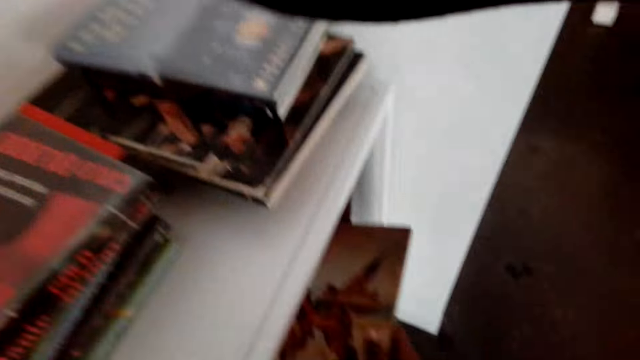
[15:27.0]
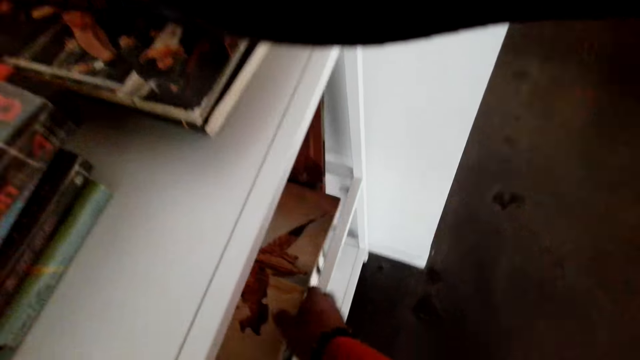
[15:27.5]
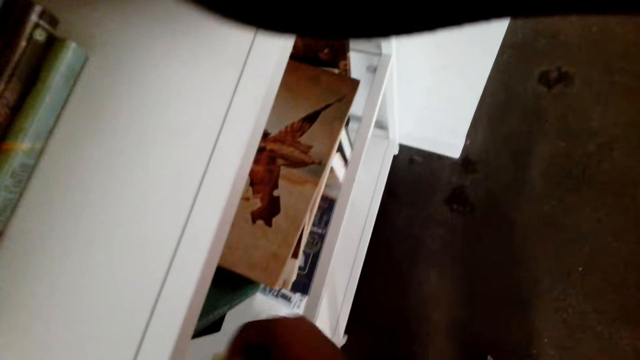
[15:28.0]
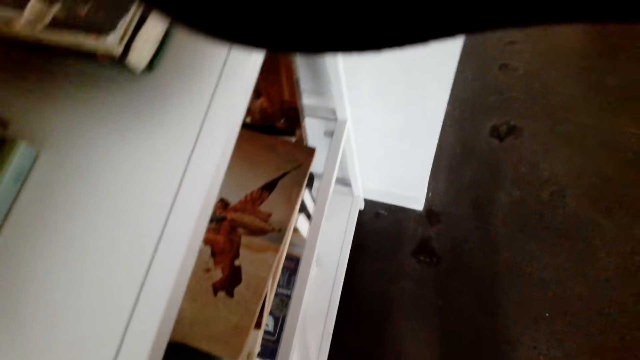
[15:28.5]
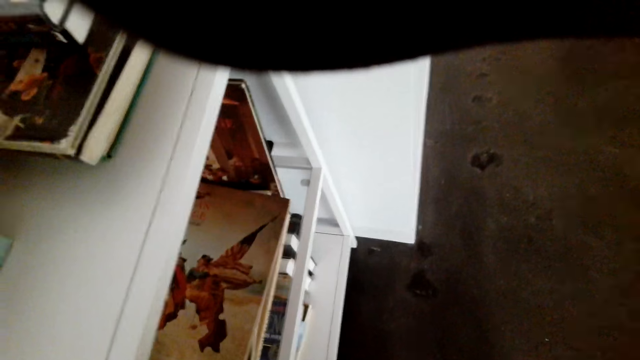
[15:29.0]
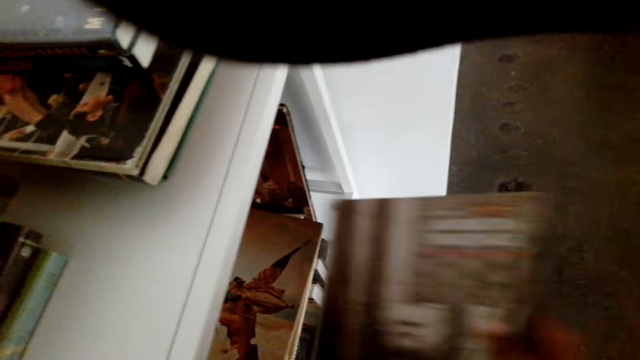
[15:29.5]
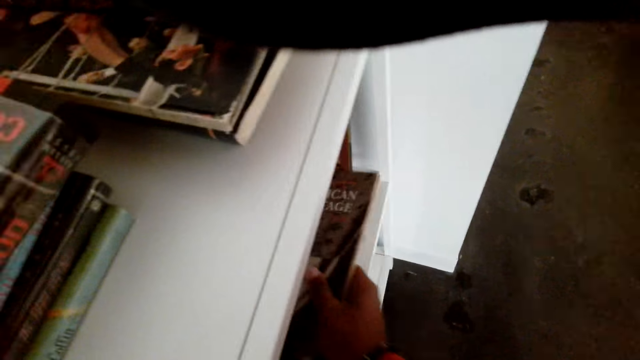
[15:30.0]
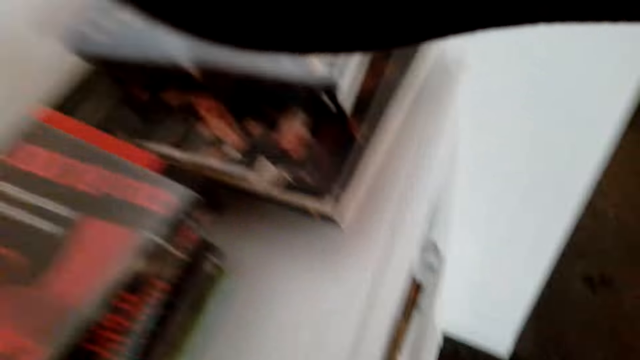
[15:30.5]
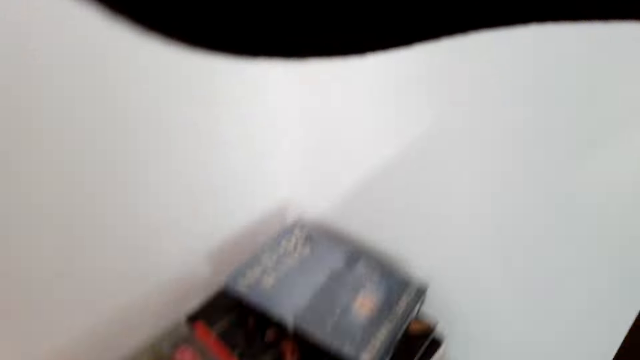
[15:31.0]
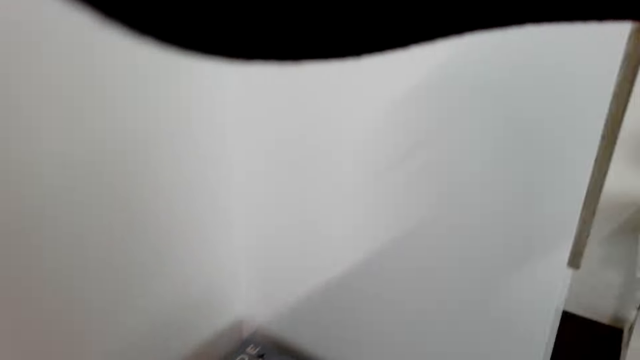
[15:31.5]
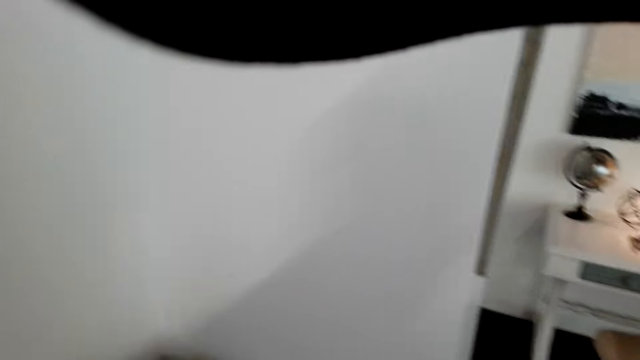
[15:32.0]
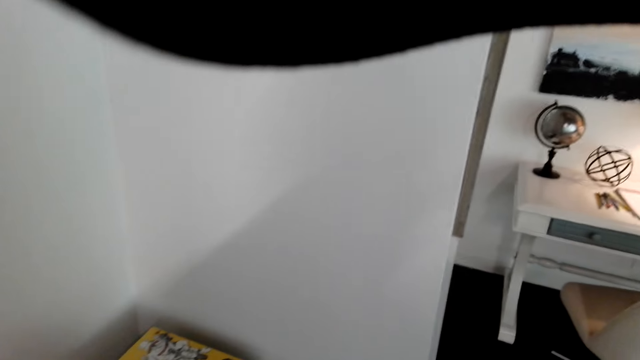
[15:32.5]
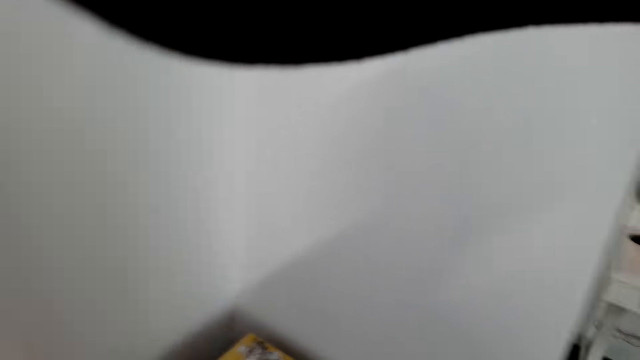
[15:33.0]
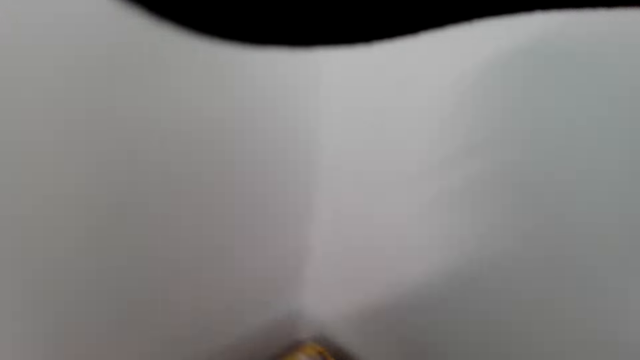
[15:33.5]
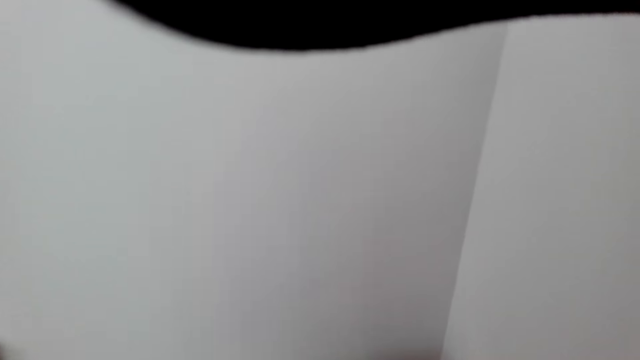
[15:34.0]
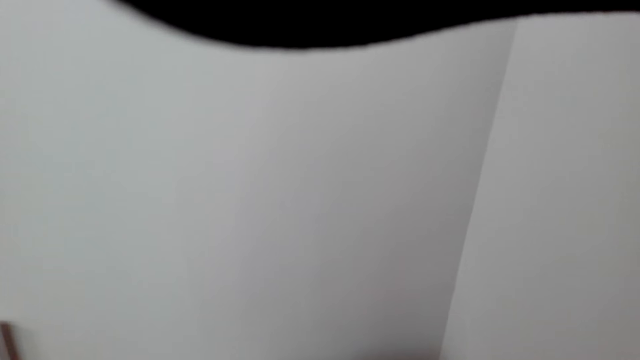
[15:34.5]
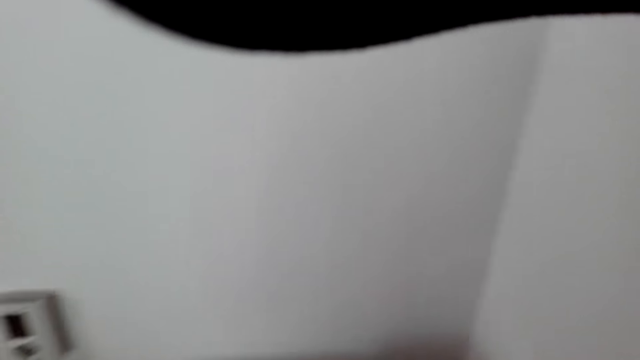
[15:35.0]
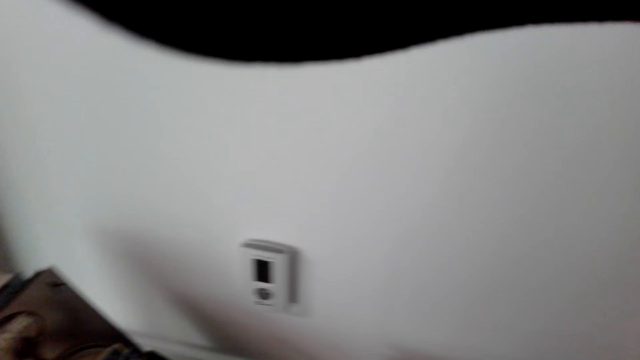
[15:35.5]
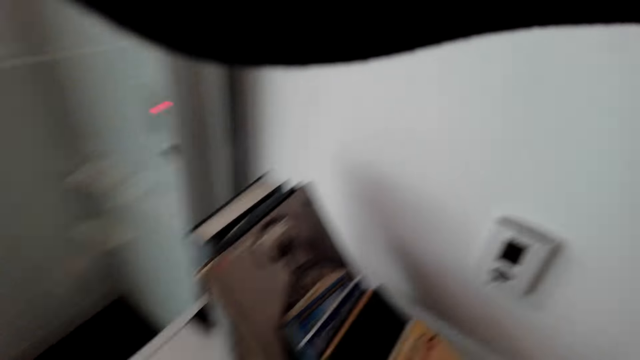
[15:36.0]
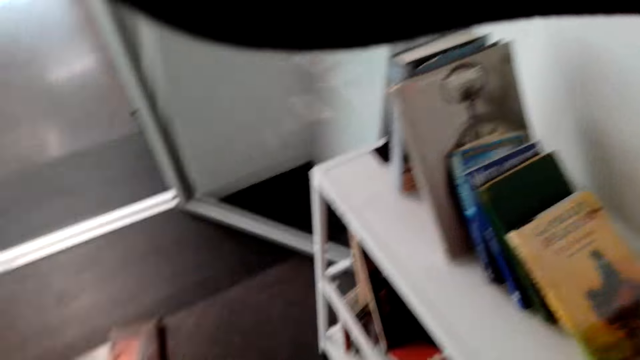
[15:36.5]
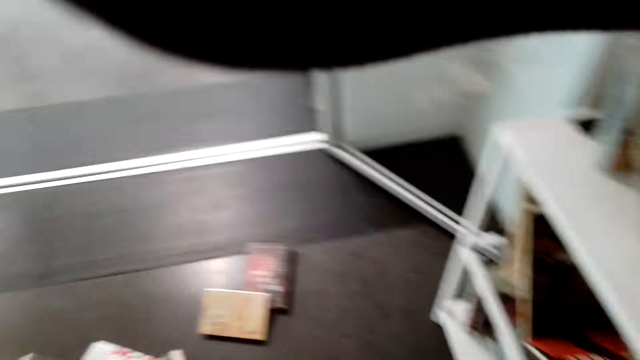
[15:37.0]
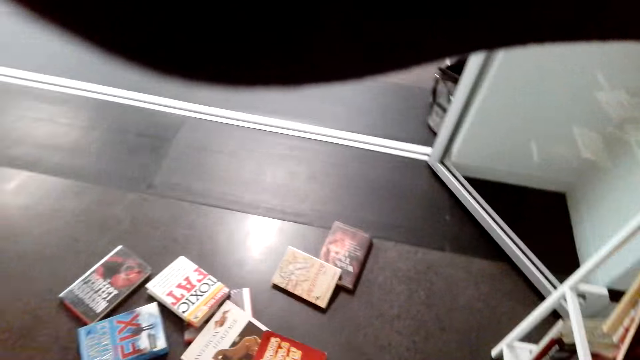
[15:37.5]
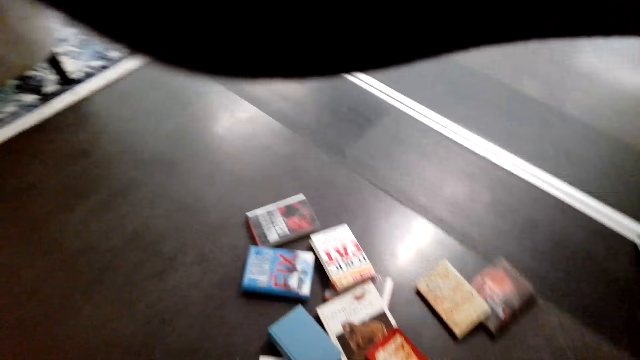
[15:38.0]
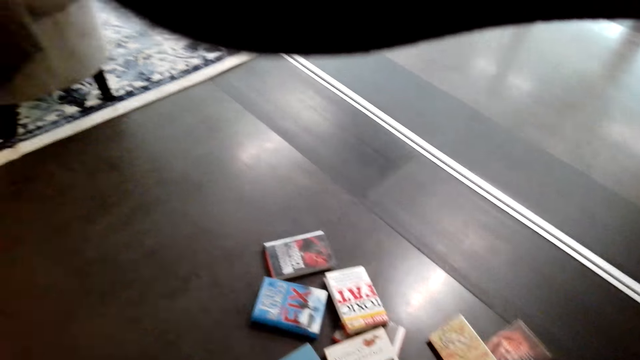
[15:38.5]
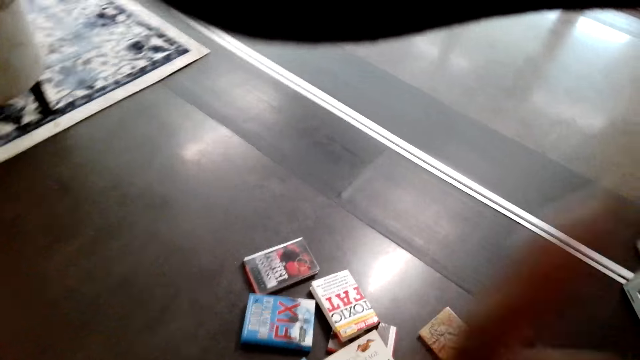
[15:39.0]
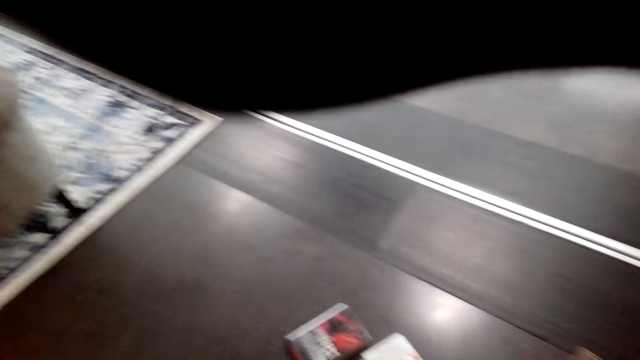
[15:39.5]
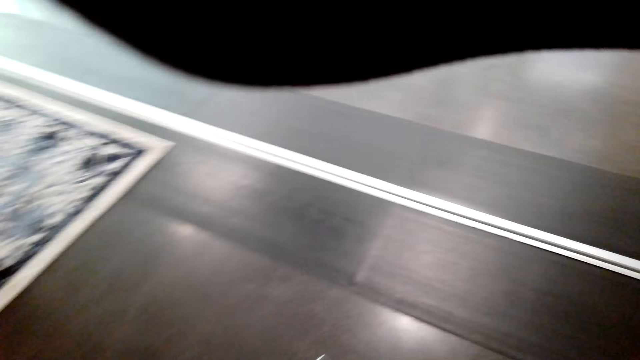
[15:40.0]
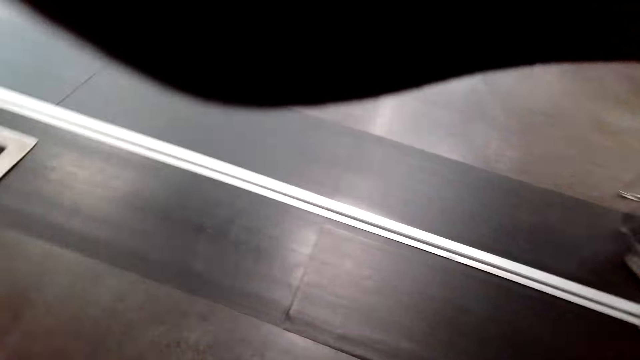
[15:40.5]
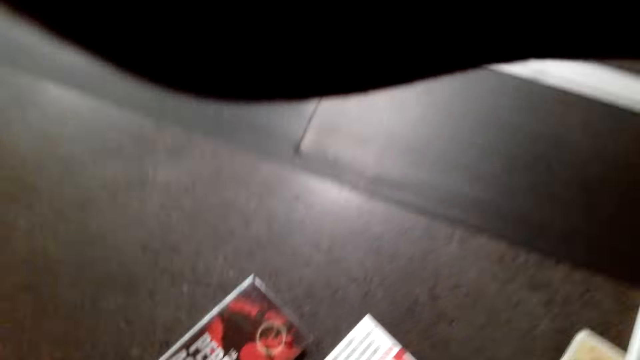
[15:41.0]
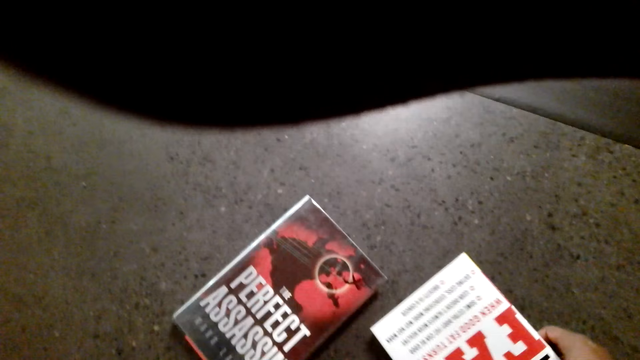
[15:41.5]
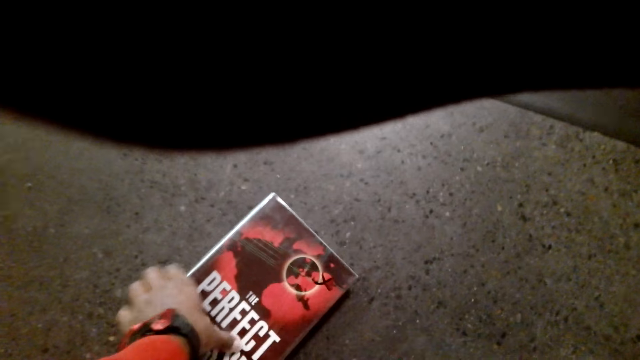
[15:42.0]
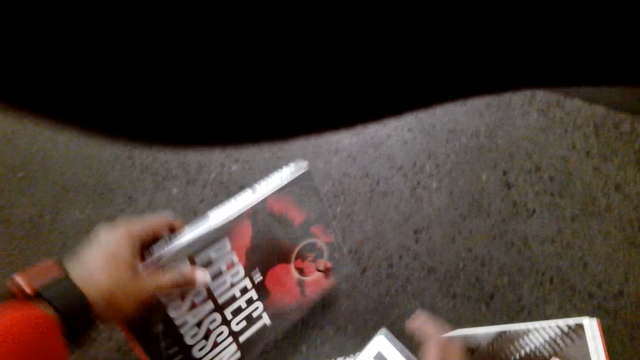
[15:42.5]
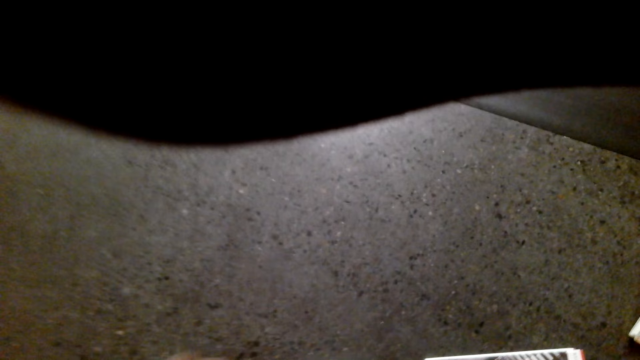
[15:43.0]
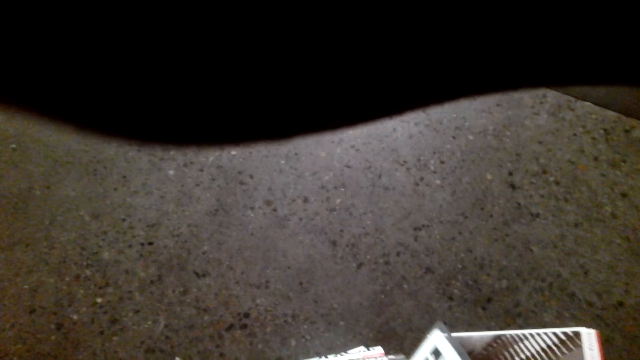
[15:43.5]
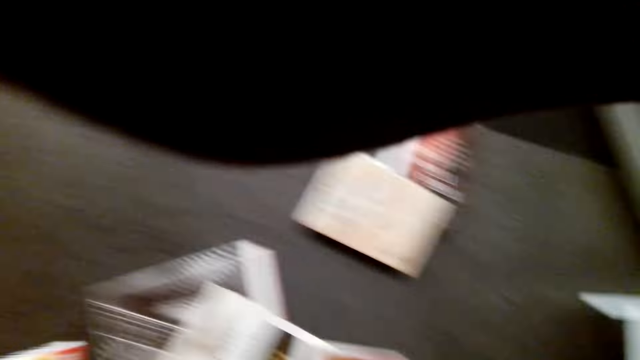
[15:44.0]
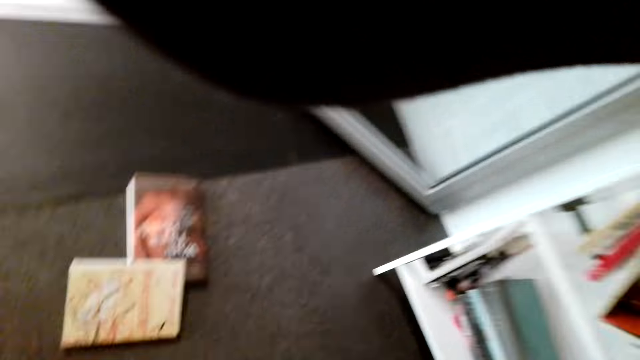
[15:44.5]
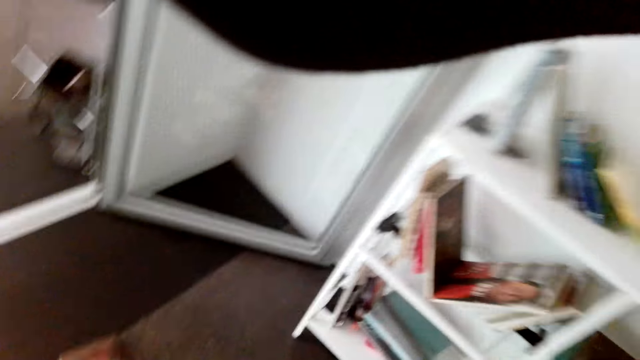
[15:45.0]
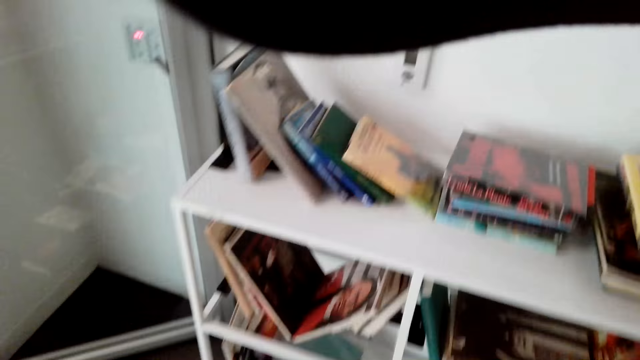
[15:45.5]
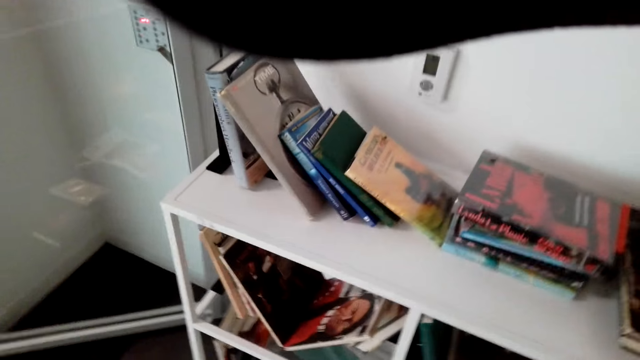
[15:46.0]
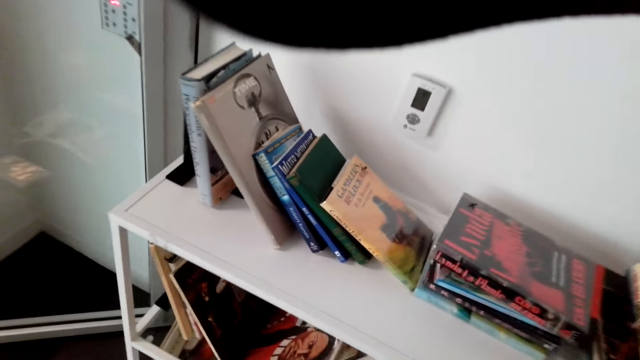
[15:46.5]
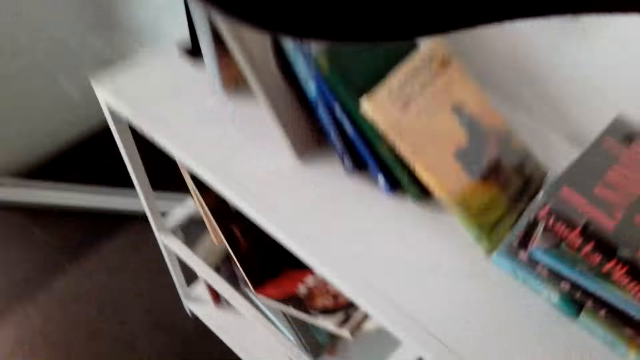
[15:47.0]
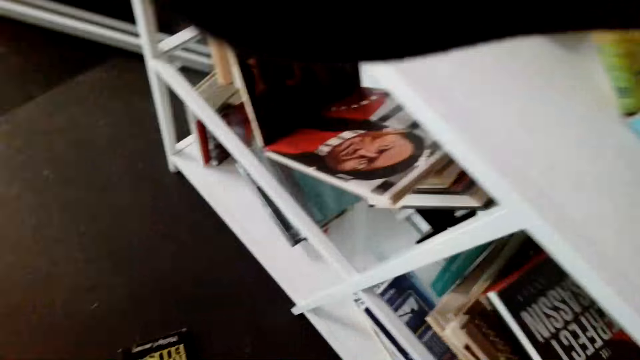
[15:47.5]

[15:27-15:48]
The camera wearer puts a book in the shelf. They pick books.
